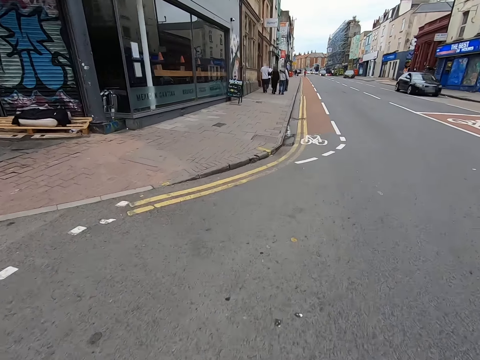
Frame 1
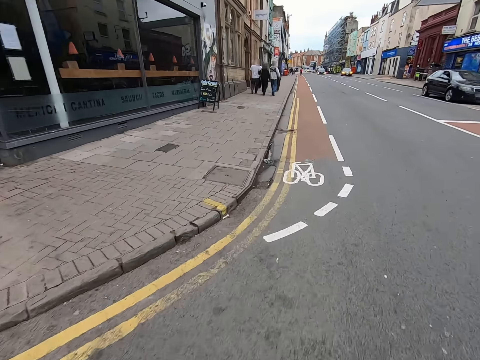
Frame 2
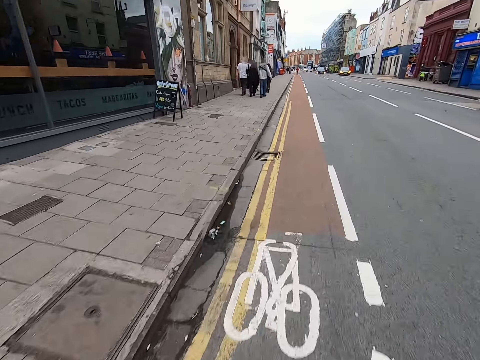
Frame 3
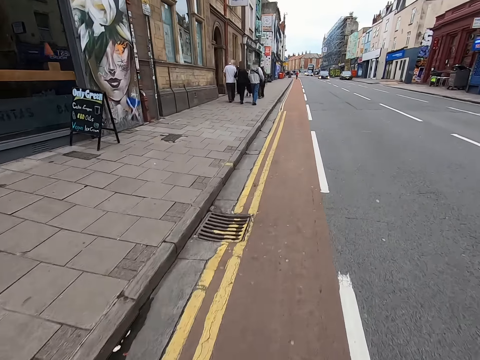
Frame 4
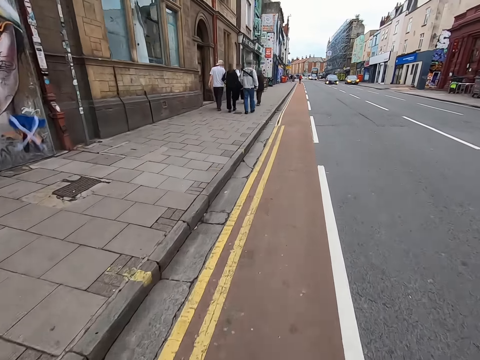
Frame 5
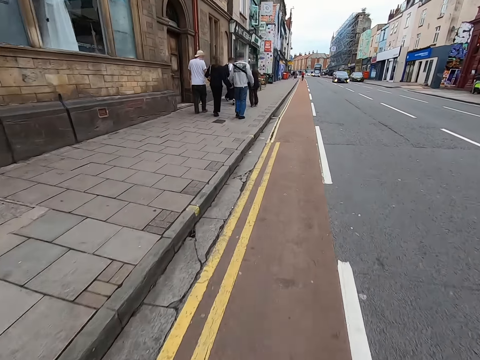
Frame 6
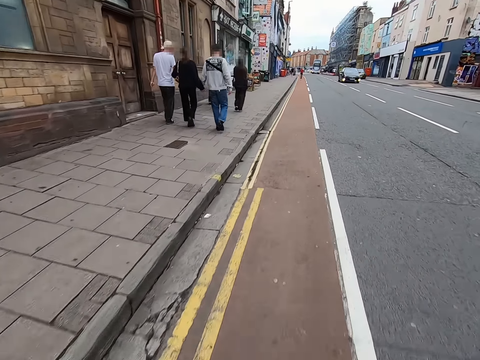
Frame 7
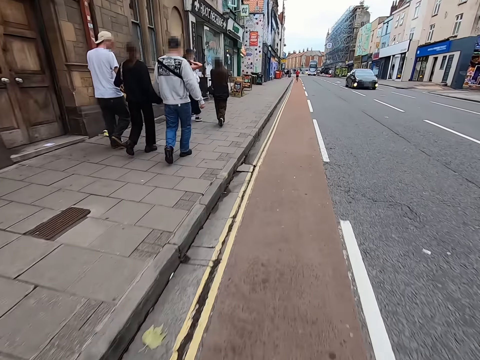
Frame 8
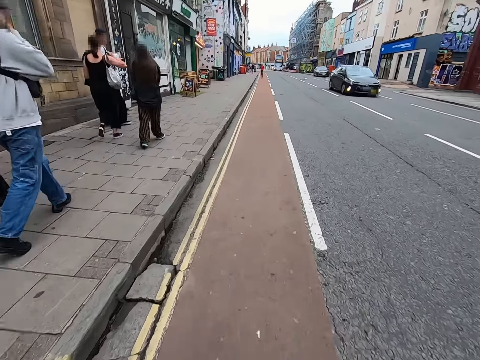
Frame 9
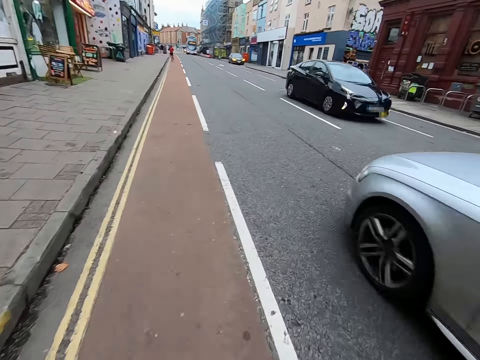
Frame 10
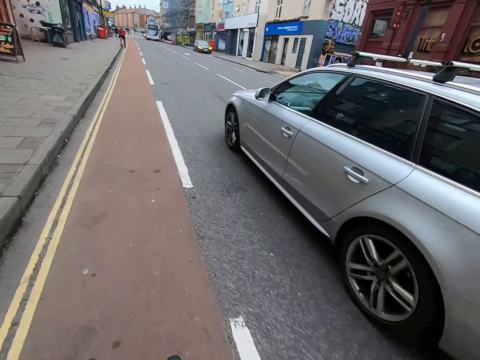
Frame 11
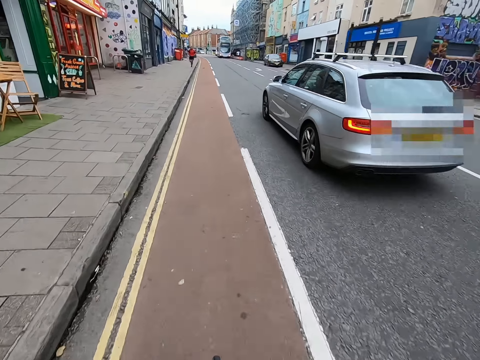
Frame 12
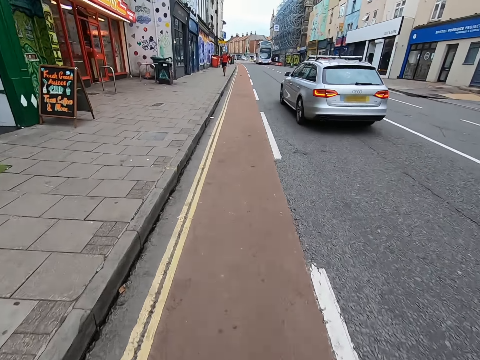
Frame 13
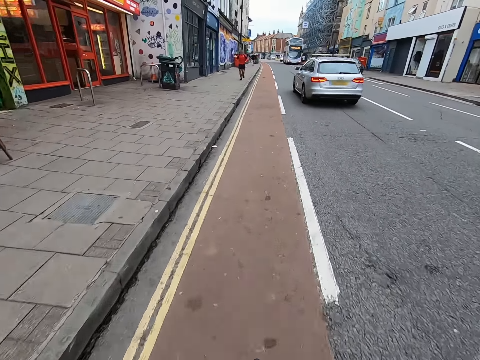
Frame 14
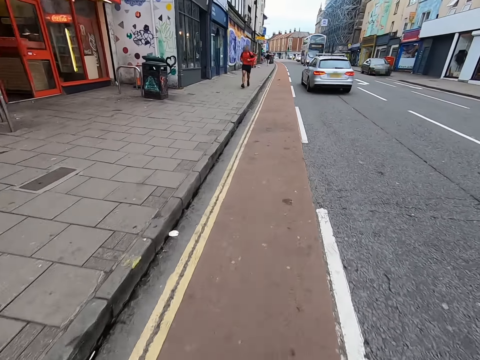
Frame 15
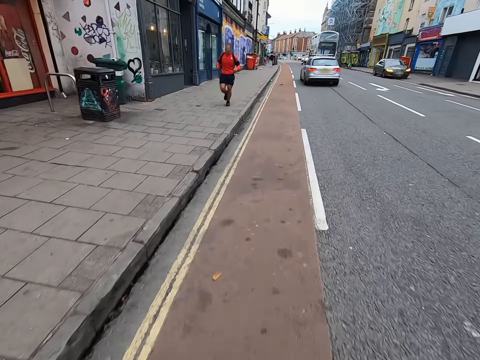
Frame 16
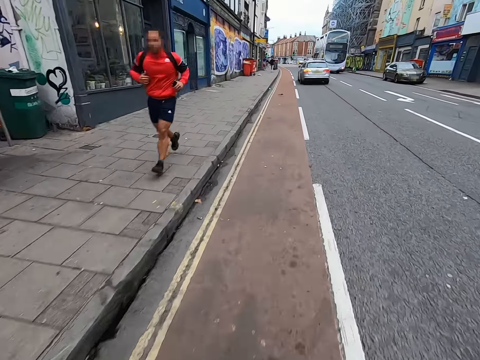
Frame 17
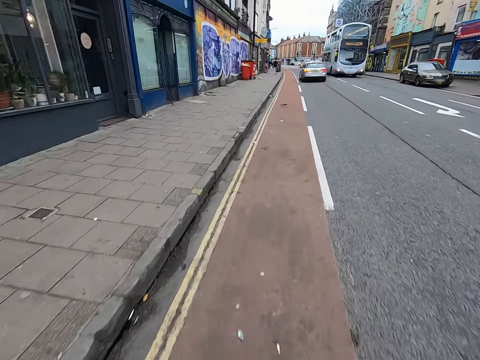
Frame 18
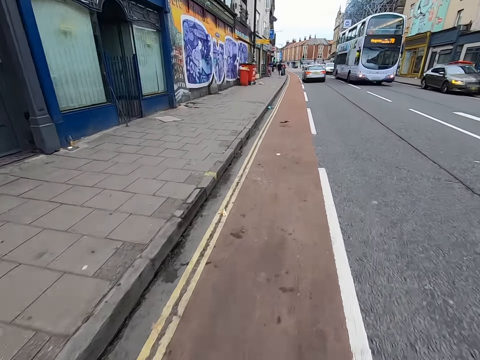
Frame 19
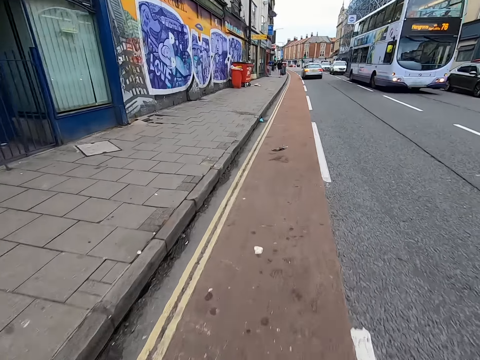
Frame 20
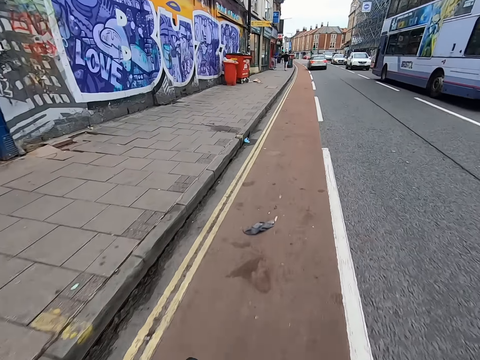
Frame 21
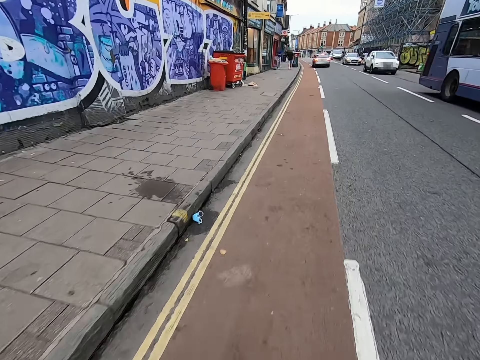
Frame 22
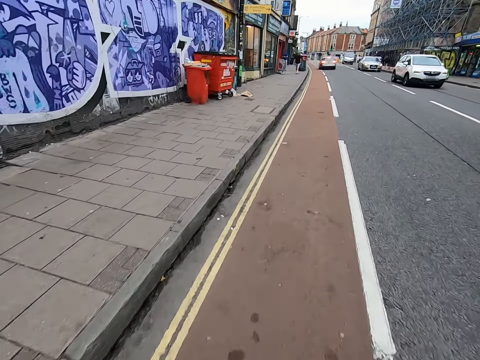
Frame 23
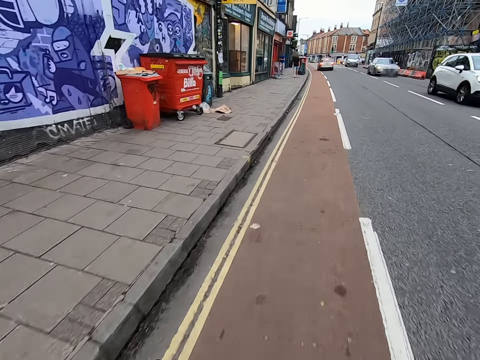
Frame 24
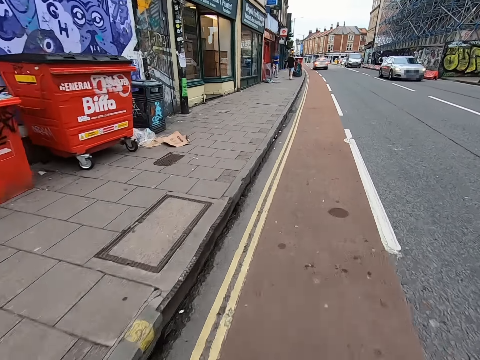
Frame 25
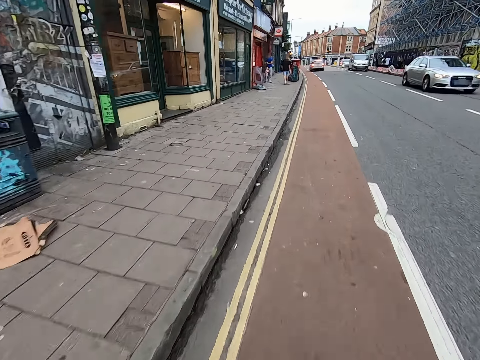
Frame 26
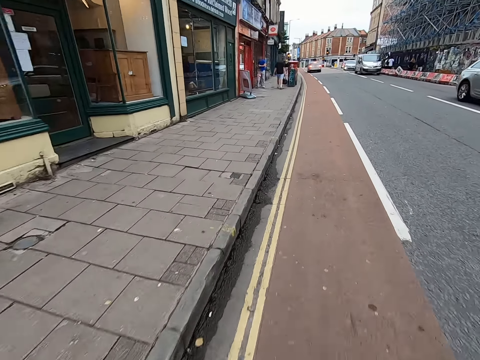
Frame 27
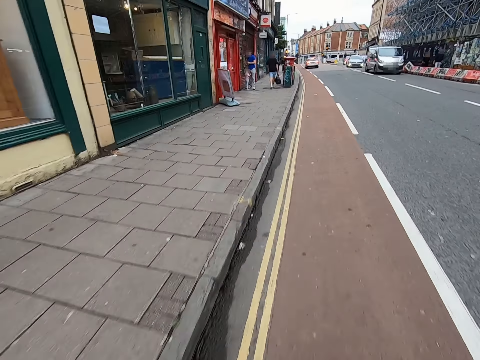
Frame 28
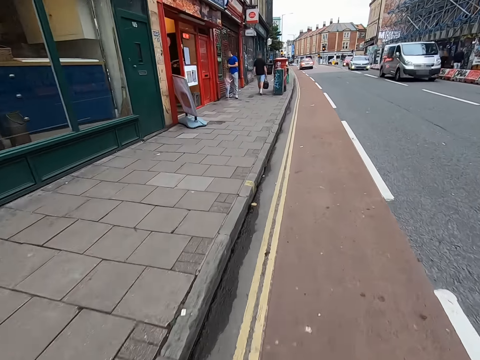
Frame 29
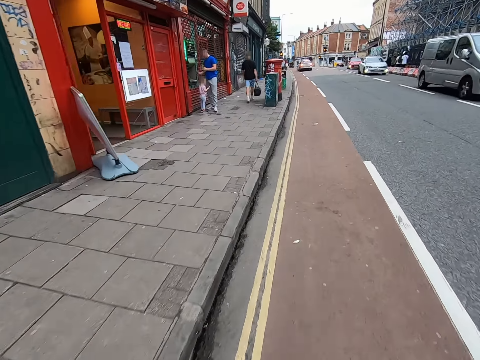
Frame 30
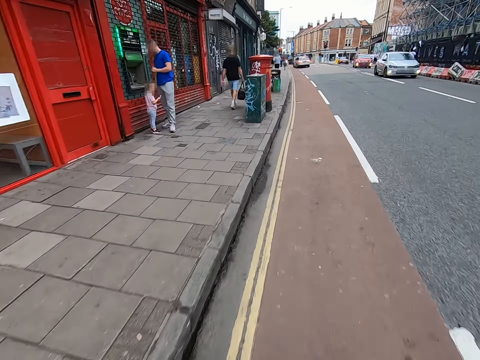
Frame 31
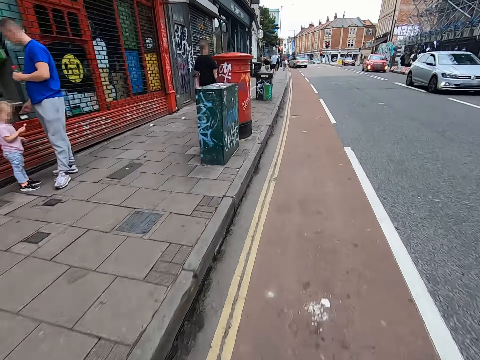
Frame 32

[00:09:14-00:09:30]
The camera wearer watches the background. They drive. They watch the background.

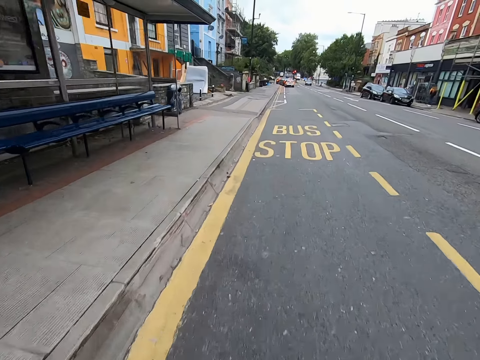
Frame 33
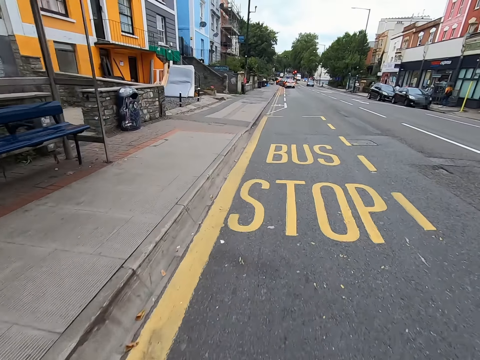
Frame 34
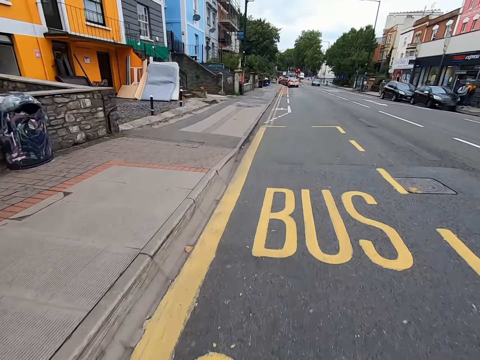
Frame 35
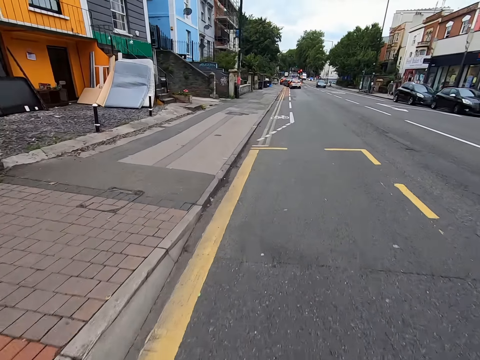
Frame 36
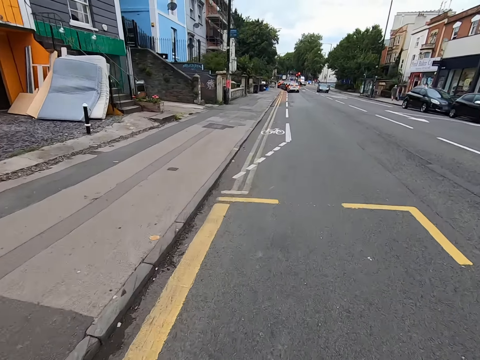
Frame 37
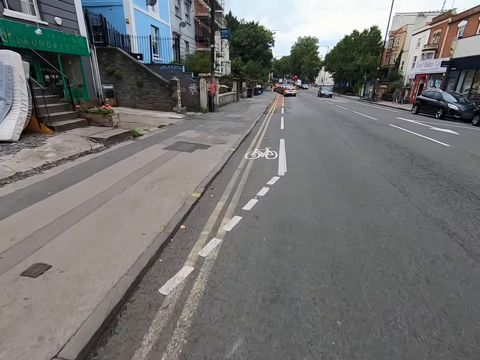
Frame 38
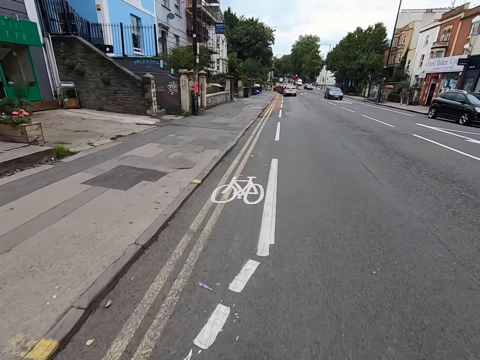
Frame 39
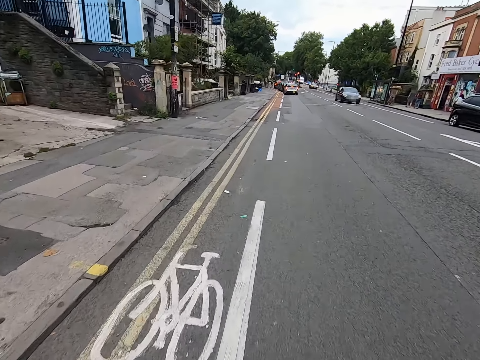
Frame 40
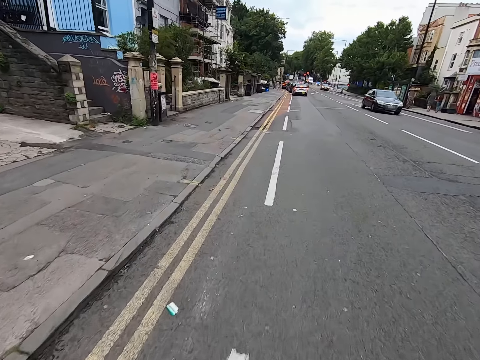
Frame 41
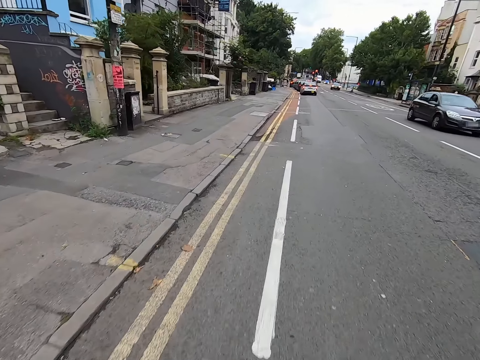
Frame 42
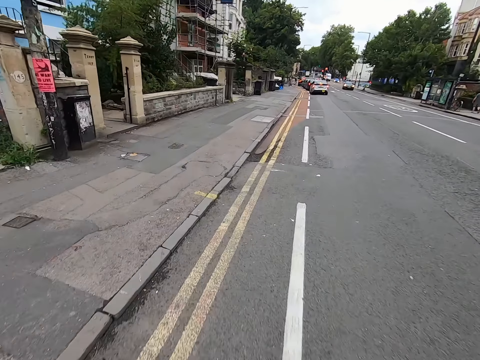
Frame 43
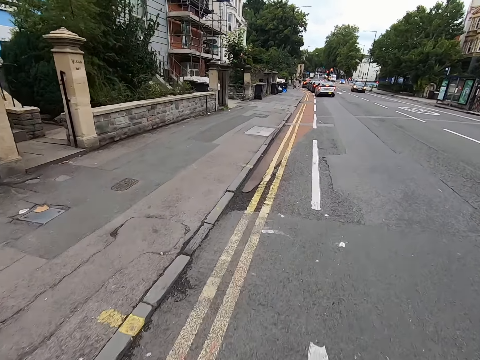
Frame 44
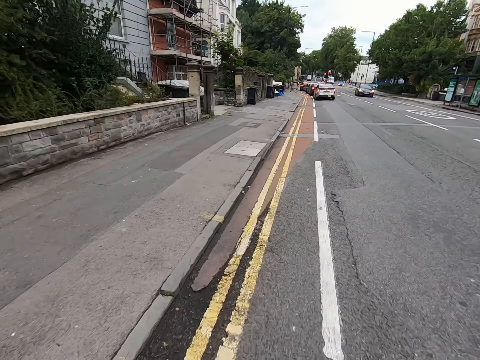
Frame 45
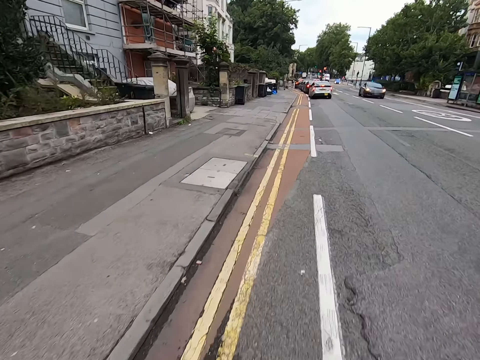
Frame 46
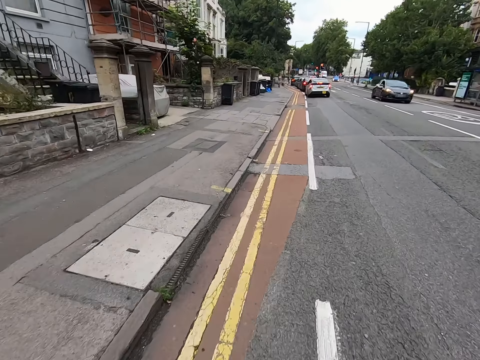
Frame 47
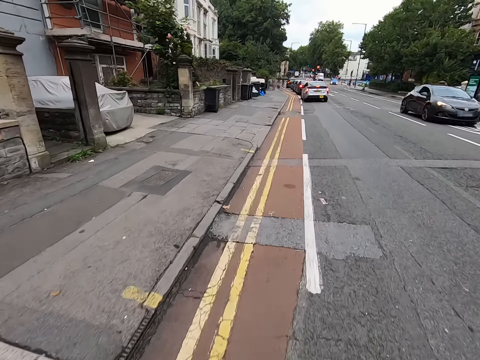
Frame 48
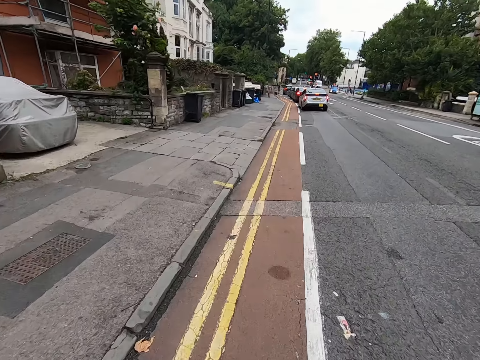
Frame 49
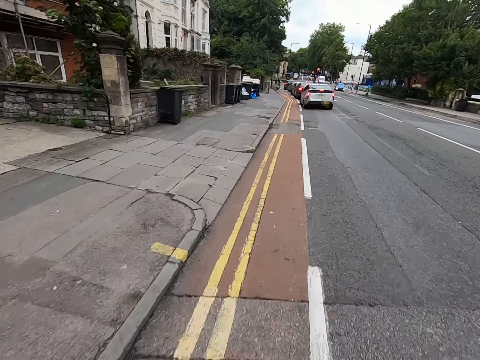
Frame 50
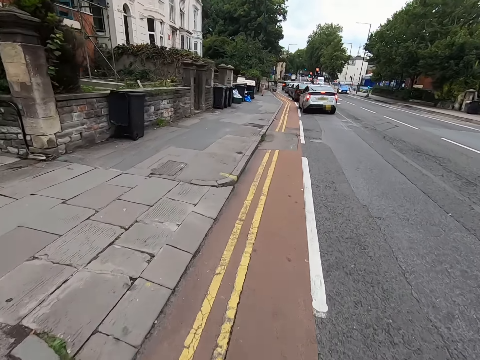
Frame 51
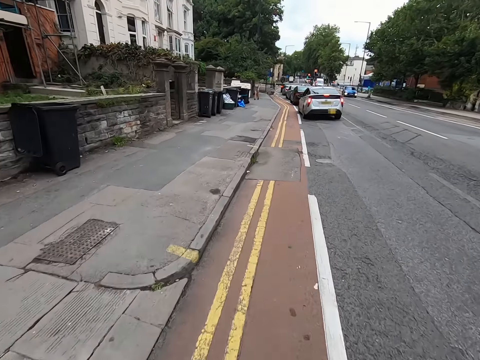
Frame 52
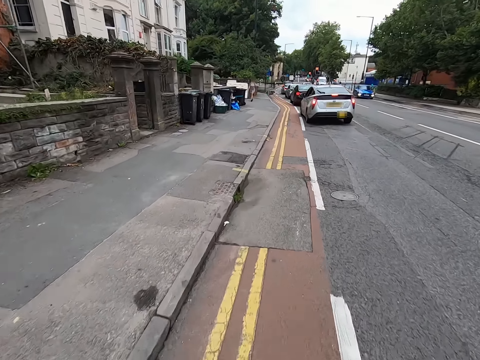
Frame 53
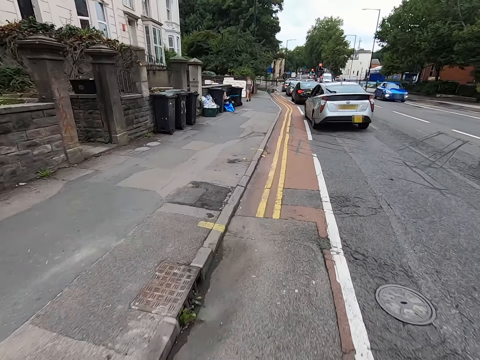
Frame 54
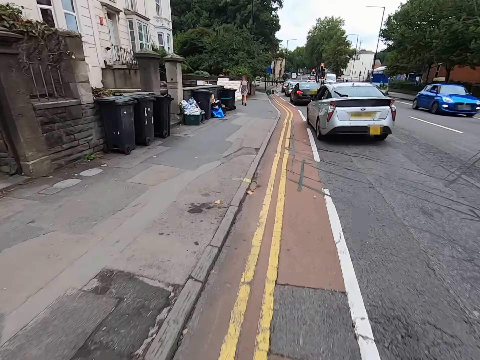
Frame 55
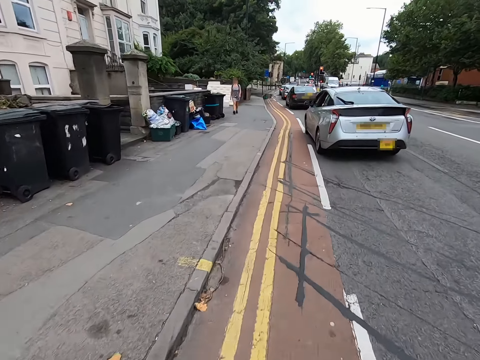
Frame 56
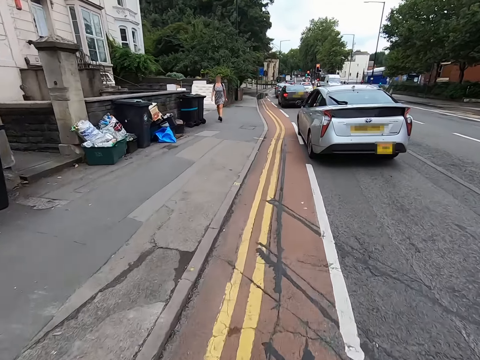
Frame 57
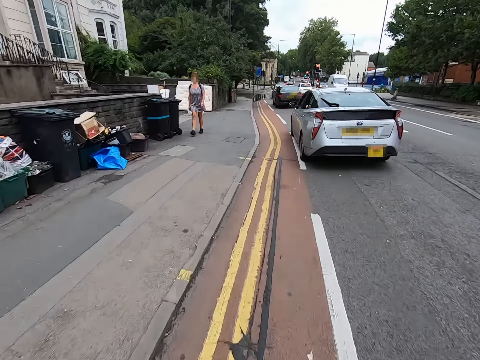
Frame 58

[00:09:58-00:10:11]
The camera wearer drives. They slow down on the road.
